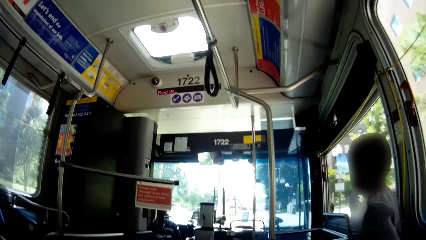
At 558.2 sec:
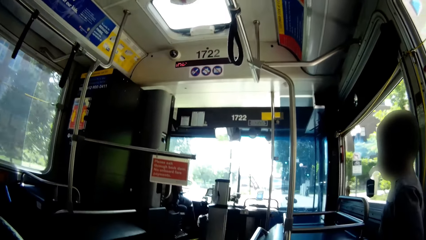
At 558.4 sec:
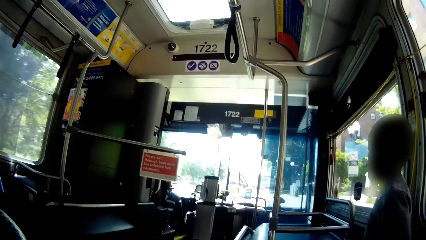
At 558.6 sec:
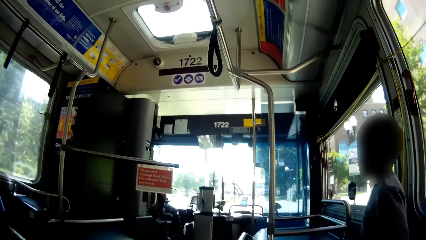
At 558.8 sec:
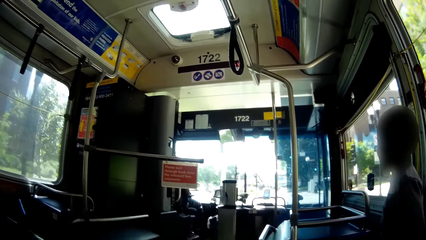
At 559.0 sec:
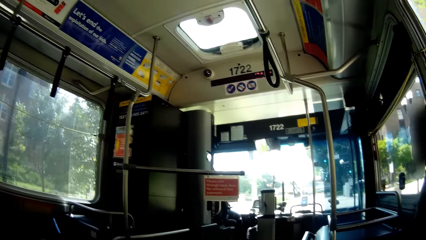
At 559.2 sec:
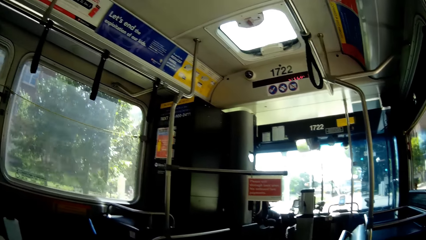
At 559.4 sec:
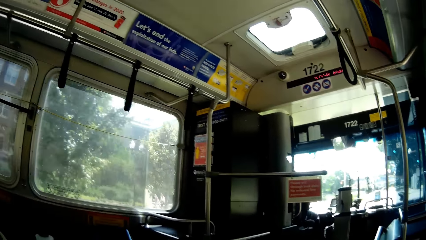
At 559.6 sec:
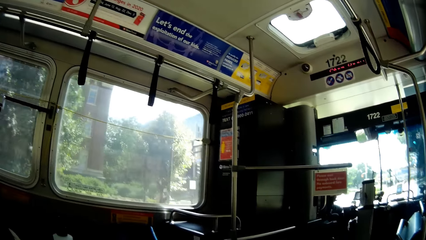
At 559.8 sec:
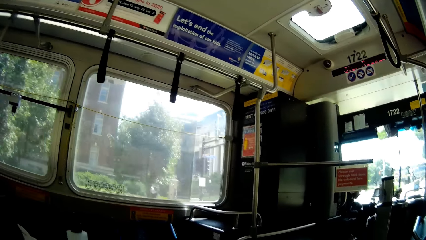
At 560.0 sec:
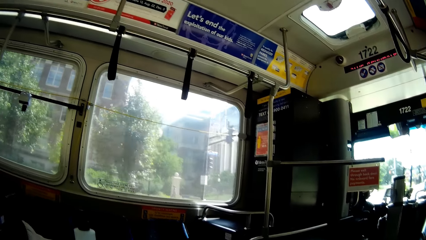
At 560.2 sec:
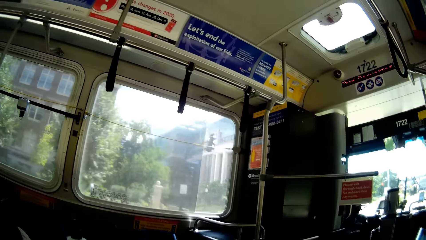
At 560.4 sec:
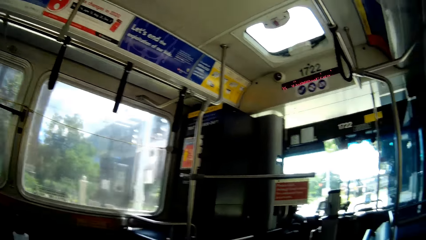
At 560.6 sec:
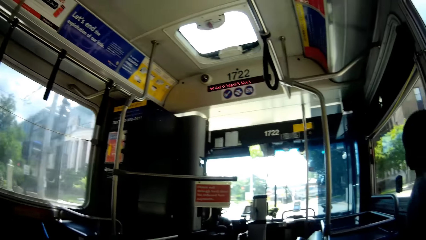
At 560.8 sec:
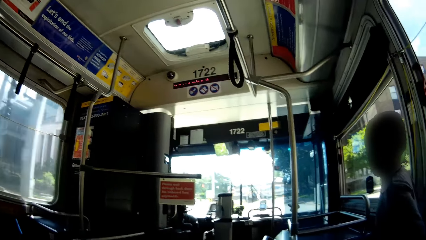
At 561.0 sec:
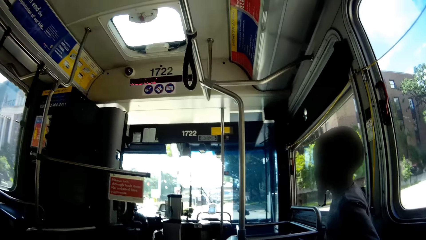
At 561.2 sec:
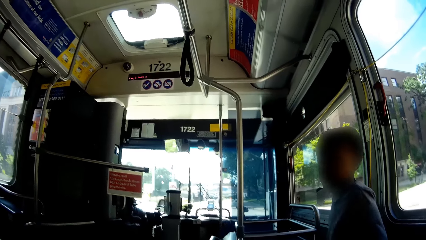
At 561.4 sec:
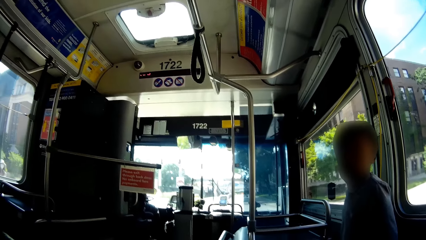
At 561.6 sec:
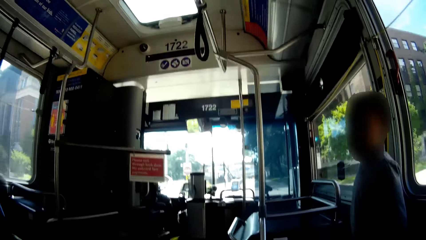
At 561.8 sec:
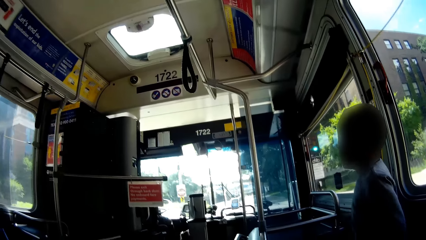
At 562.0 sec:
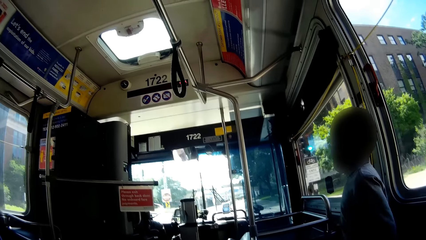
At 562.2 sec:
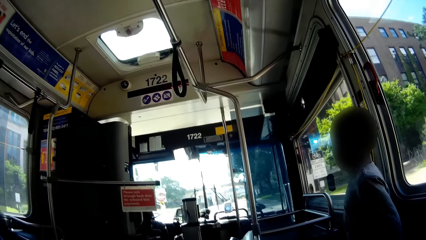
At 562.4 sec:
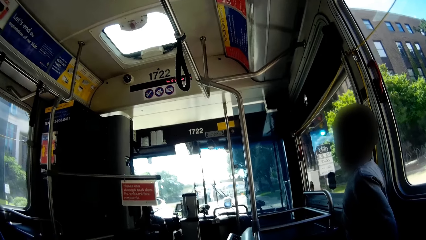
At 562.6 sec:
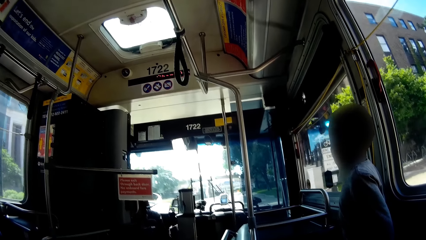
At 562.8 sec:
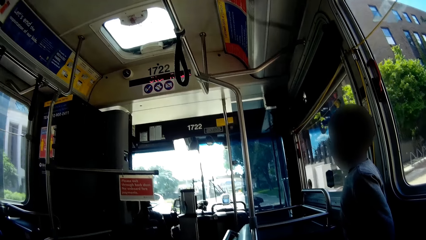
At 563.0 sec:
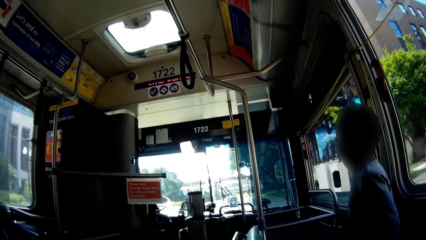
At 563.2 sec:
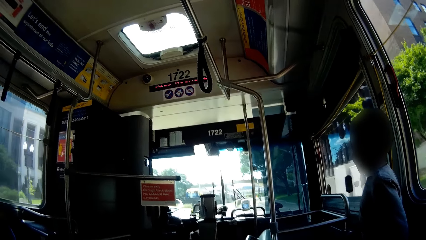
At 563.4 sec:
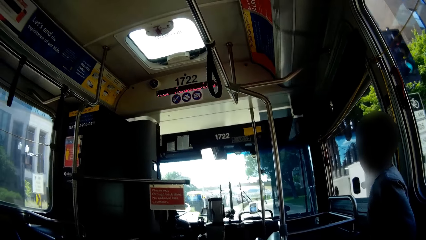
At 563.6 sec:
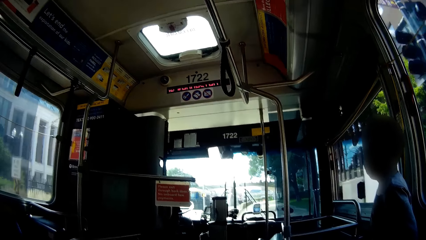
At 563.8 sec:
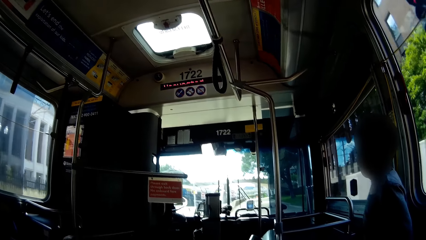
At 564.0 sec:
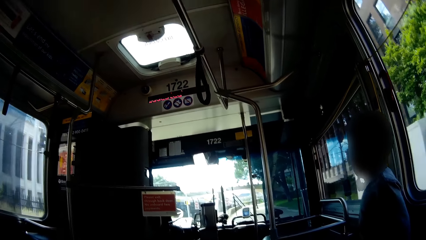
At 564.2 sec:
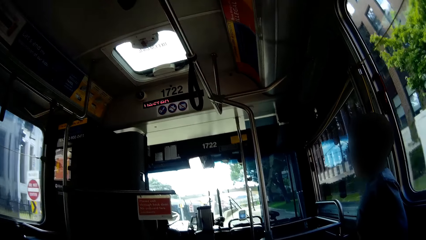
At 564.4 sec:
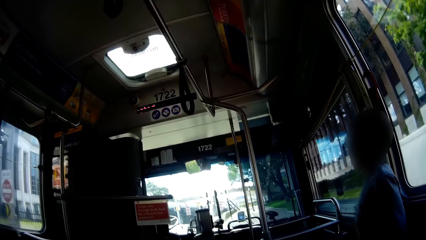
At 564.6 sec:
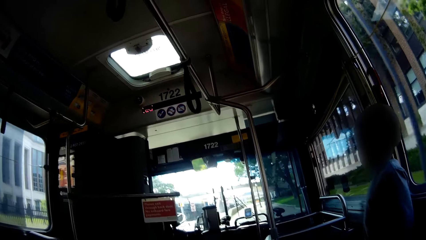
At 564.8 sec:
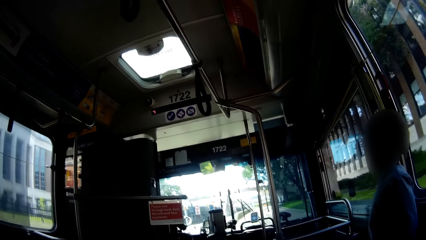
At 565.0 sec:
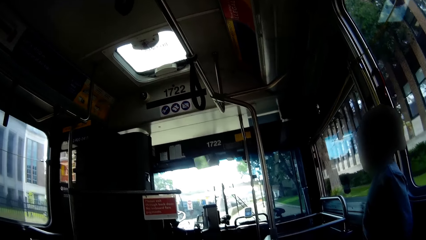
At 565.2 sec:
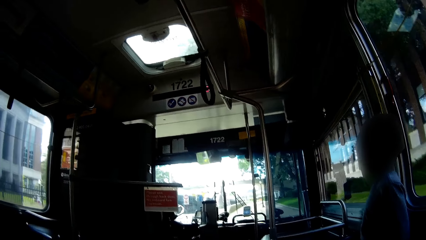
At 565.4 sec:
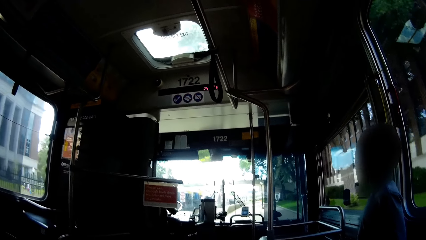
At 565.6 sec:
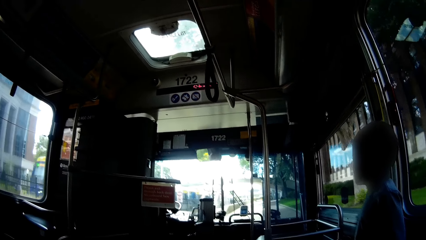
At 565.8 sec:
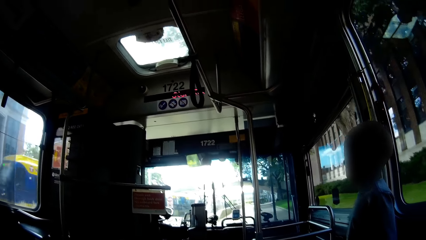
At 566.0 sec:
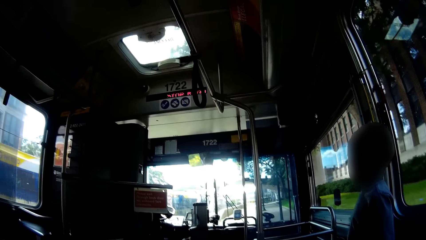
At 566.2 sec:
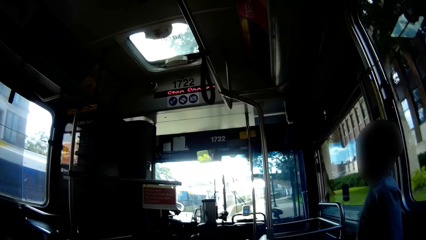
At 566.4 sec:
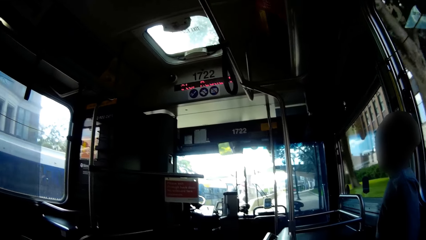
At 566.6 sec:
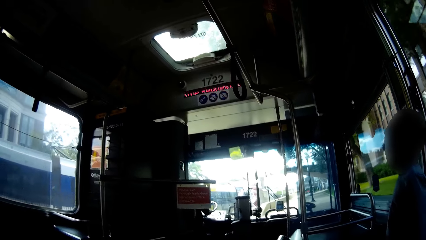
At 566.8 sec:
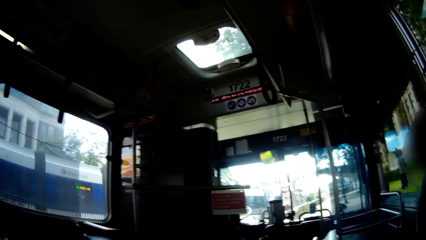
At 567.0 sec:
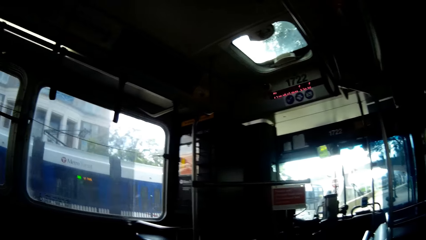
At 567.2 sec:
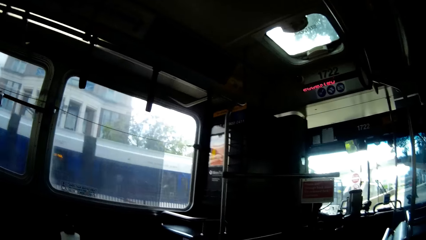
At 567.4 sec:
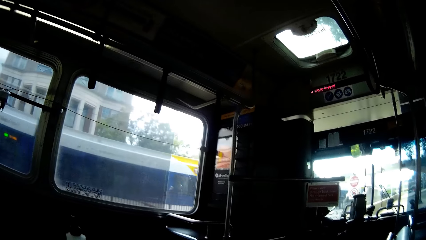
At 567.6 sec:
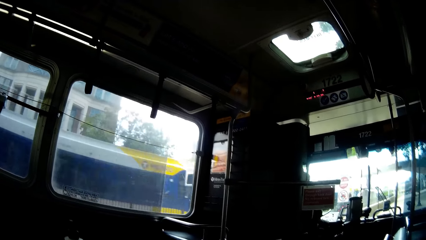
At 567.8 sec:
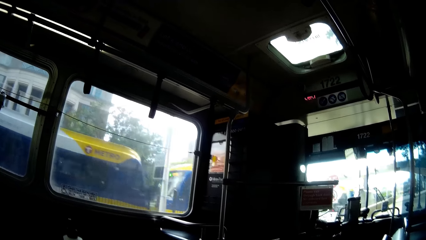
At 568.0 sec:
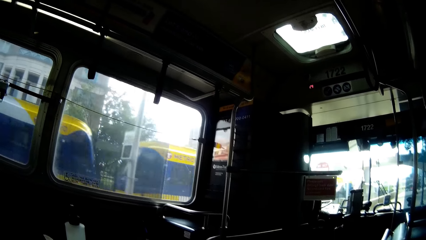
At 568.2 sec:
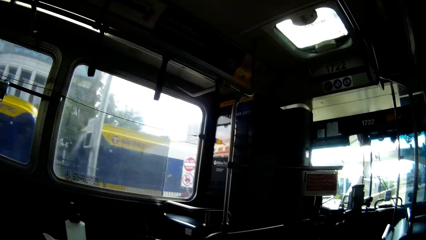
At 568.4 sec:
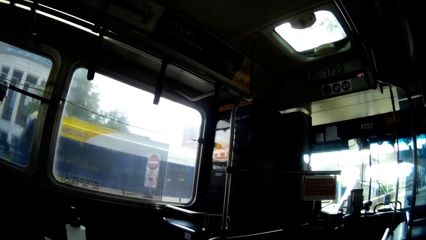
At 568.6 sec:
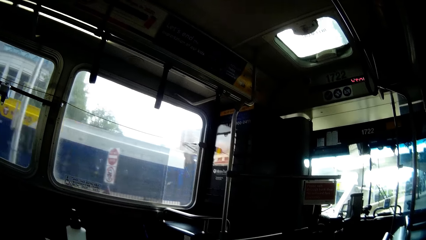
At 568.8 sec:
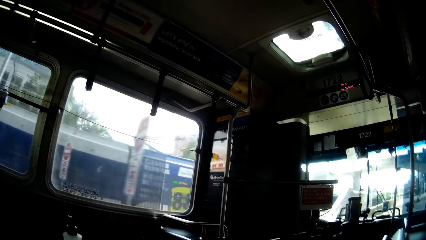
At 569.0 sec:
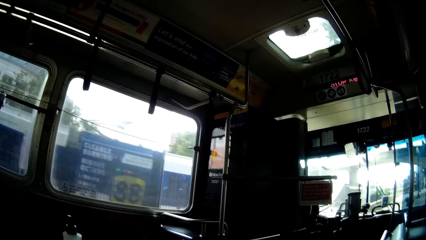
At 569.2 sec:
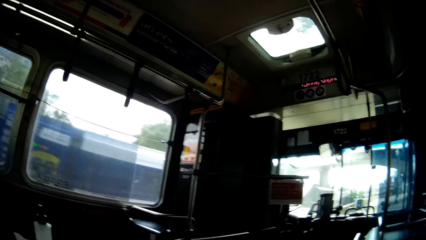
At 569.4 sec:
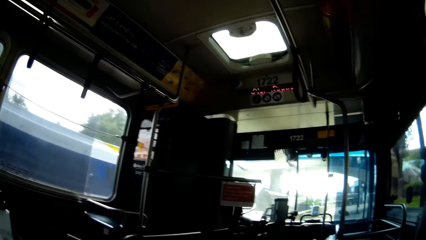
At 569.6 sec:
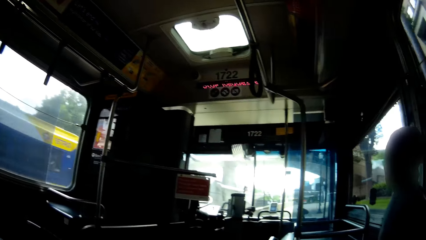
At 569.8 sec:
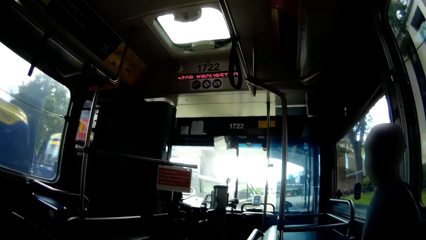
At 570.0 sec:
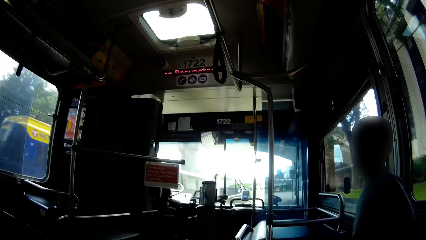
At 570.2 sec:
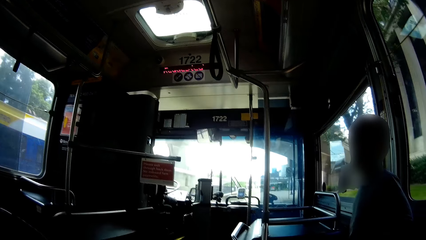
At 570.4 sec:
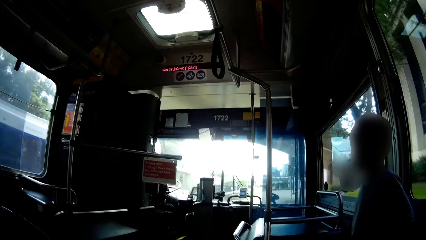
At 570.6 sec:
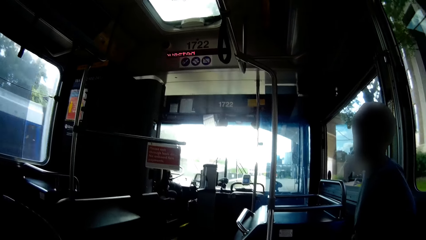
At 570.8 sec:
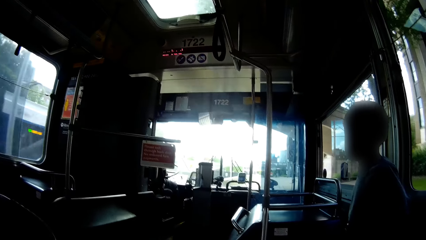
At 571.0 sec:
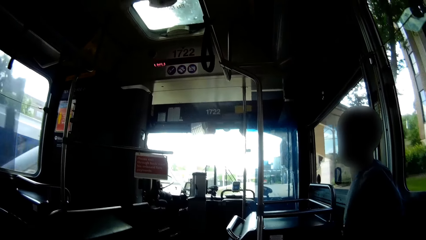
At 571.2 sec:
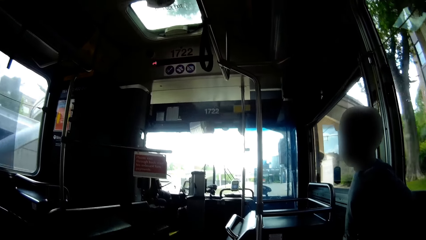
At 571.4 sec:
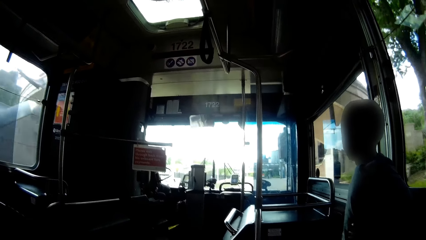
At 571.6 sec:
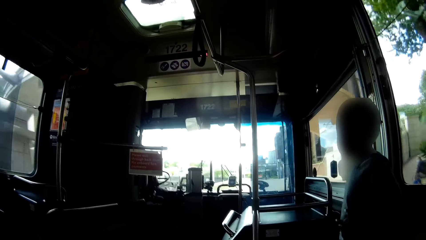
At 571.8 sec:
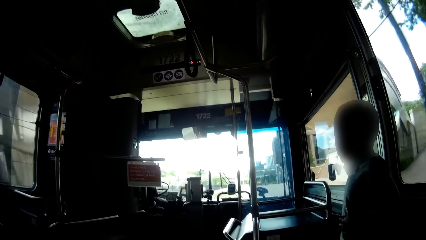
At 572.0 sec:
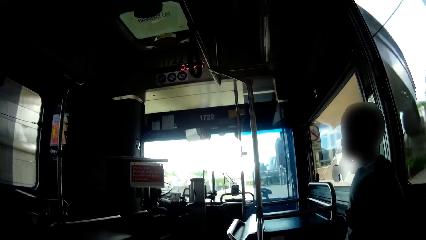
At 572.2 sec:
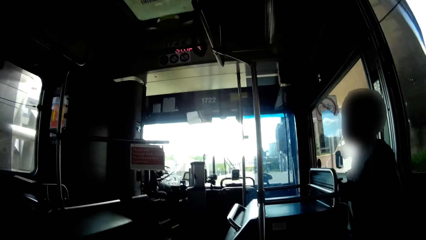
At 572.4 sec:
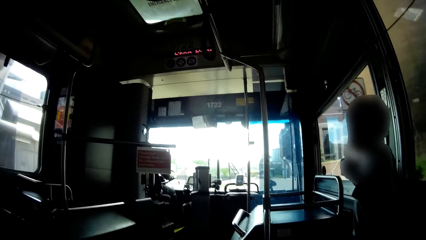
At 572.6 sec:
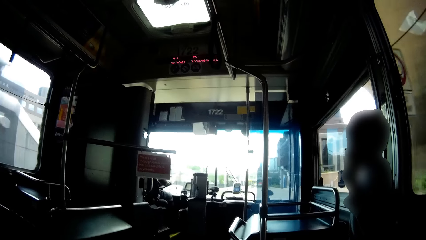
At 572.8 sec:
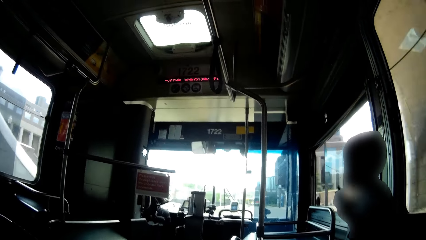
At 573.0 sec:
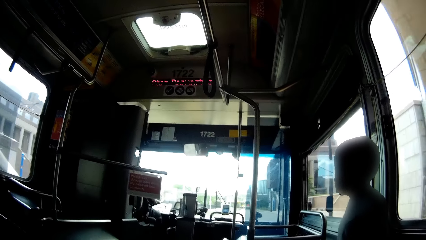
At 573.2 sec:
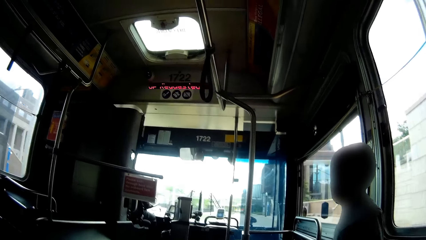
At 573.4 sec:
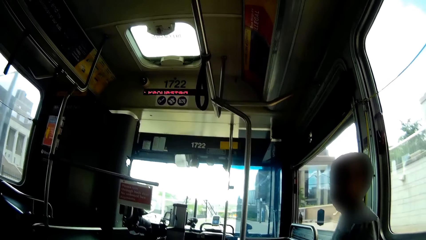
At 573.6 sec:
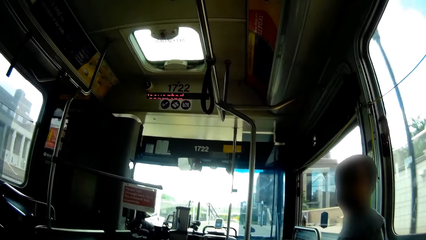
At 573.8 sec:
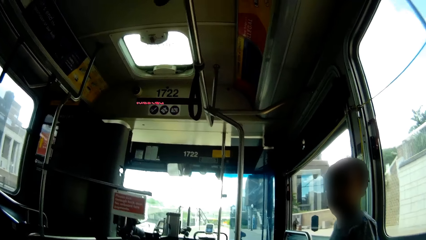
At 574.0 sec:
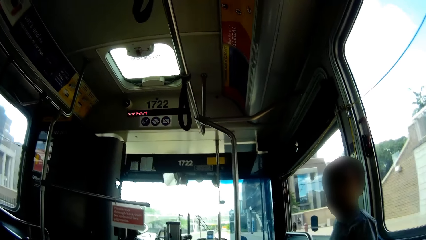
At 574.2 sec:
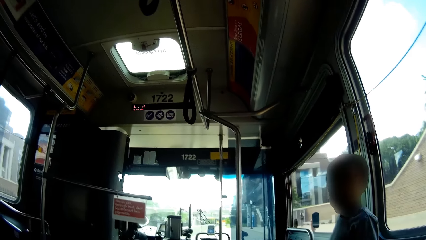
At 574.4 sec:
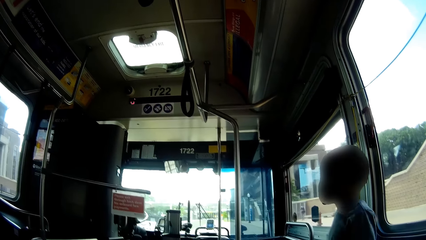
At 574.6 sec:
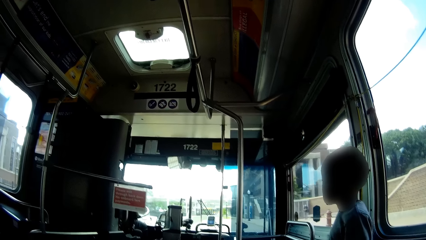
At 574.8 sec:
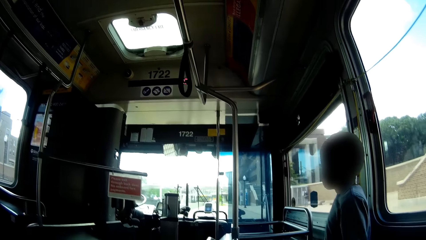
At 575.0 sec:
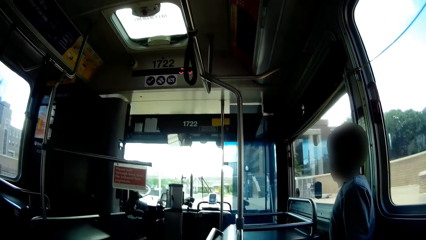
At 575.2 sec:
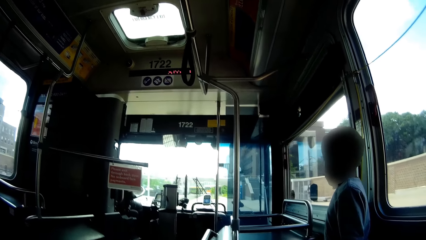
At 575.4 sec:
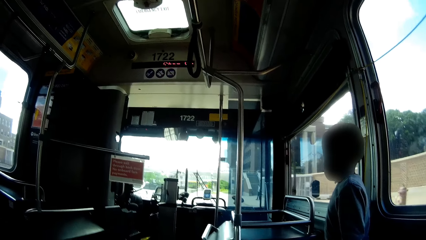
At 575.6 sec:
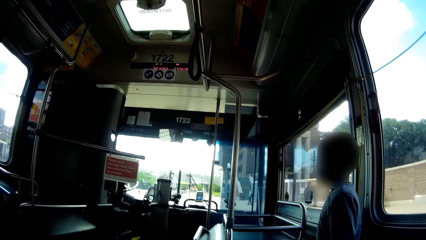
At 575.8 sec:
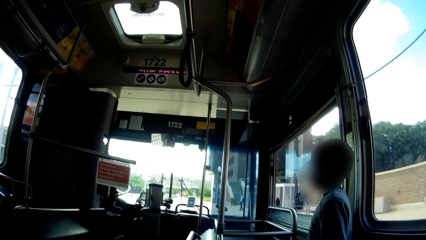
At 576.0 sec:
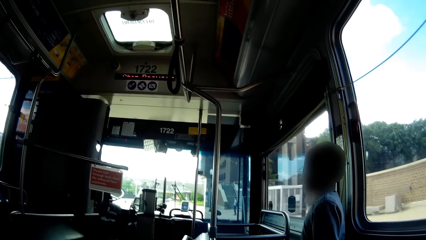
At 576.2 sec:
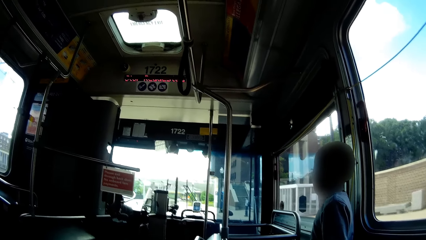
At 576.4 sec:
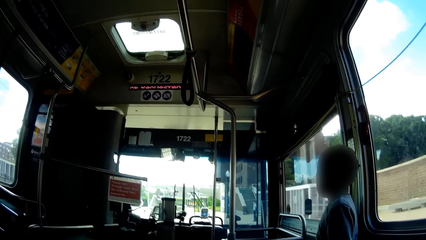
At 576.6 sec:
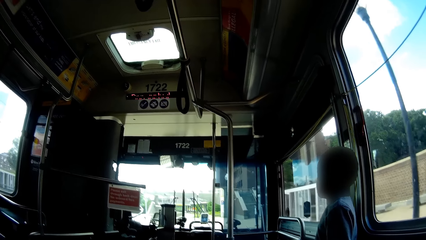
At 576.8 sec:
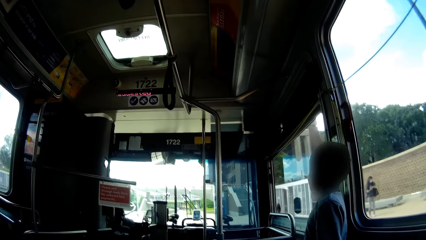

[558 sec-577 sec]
The camera wearer looks through the window. They talk with the boy.
